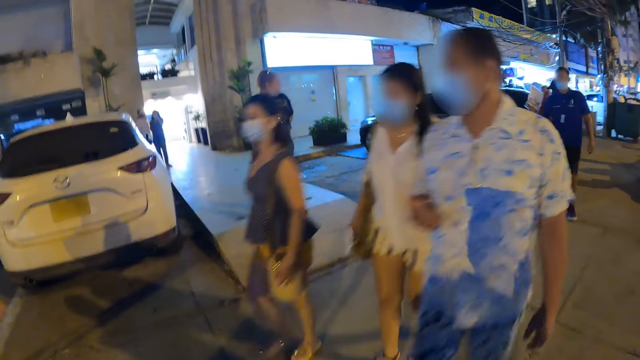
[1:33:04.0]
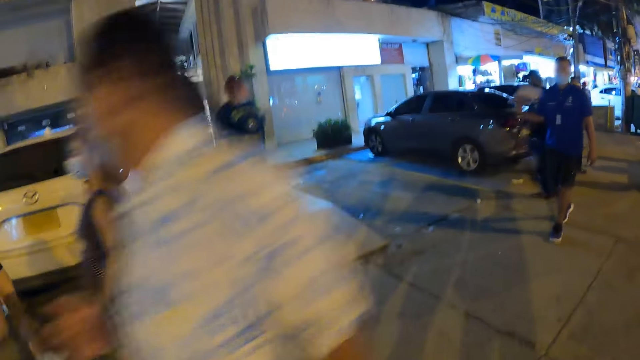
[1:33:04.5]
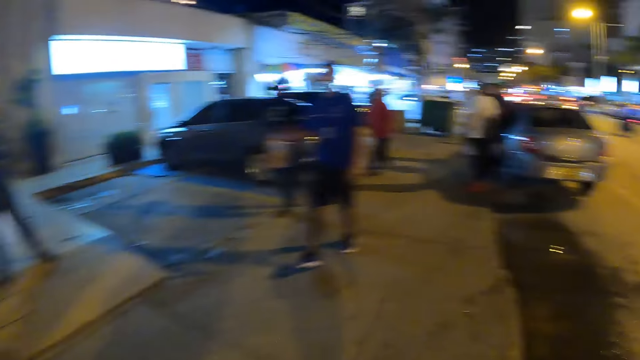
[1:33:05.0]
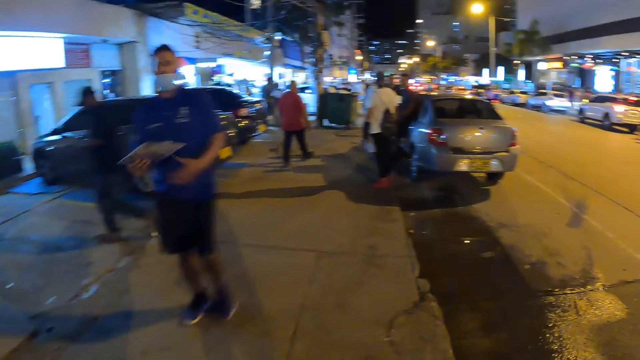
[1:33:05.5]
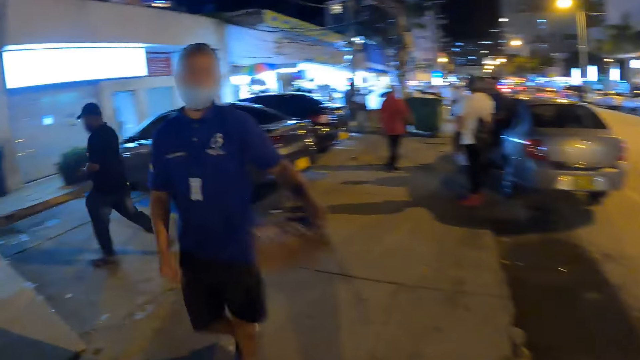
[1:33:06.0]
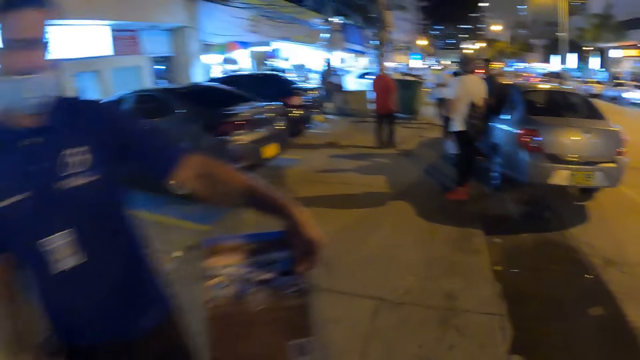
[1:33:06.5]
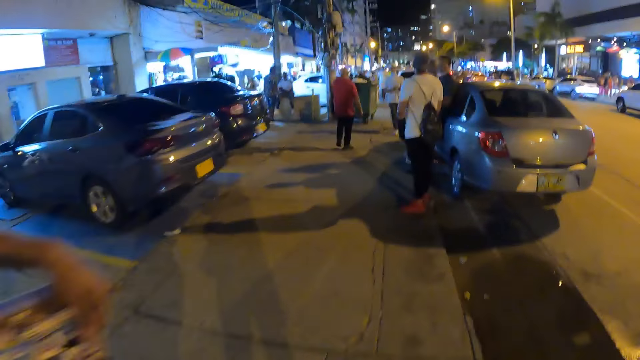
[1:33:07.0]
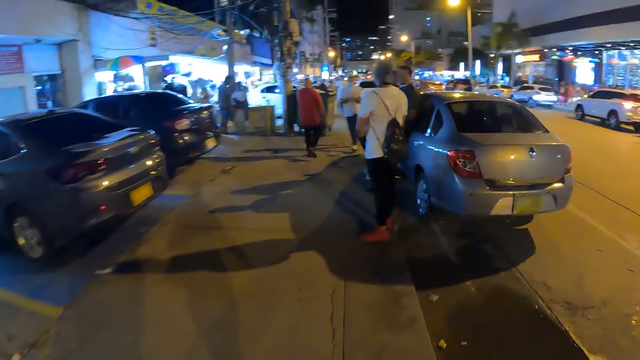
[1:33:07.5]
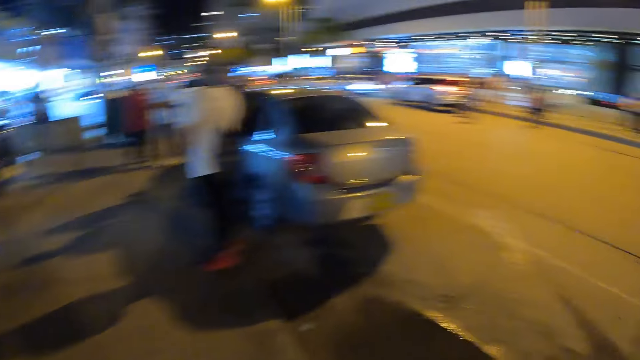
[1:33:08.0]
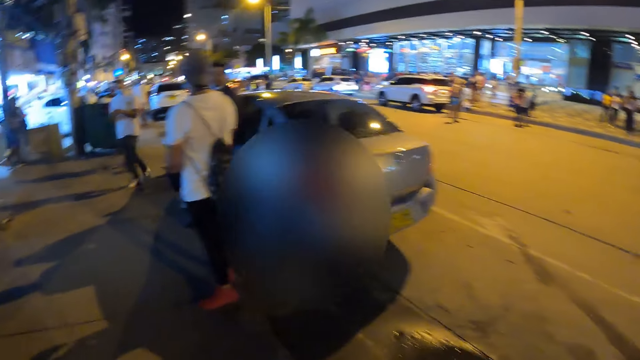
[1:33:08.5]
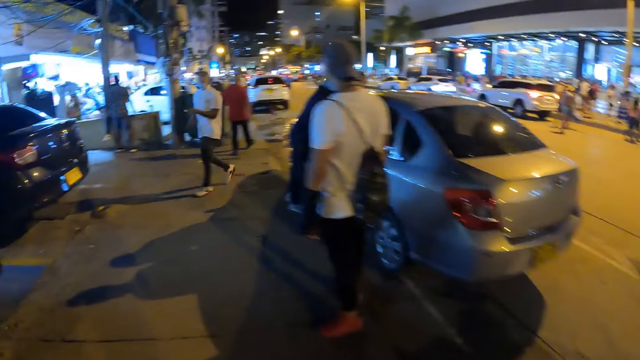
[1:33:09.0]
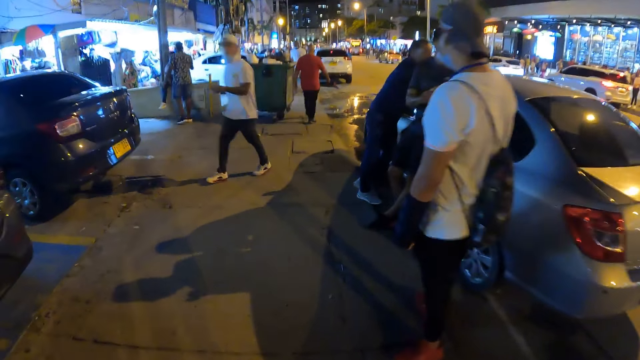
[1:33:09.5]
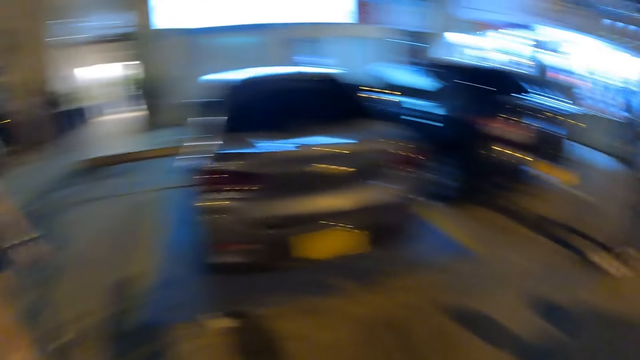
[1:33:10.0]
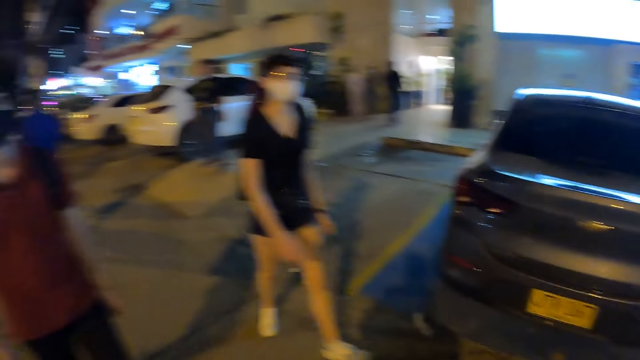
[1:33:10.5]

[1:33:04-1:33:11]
The camera wearer interacts with a man.

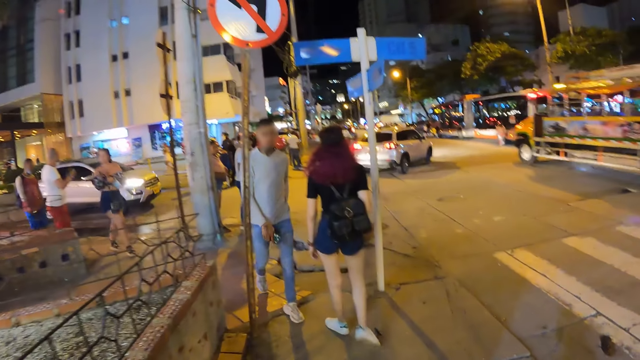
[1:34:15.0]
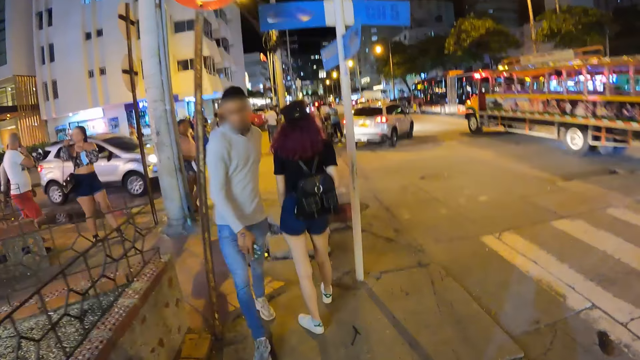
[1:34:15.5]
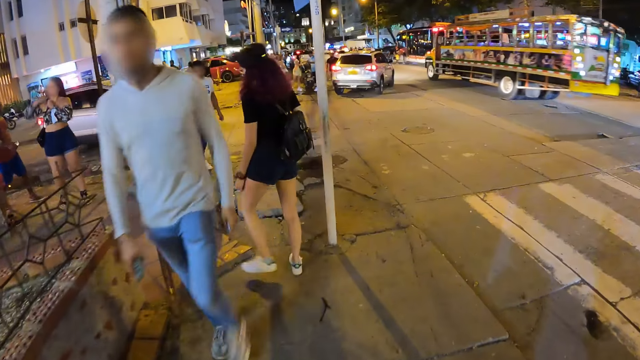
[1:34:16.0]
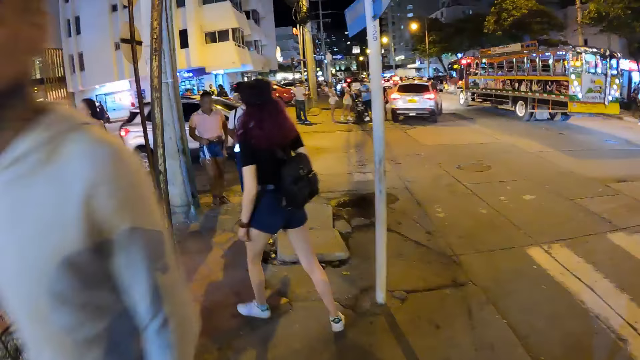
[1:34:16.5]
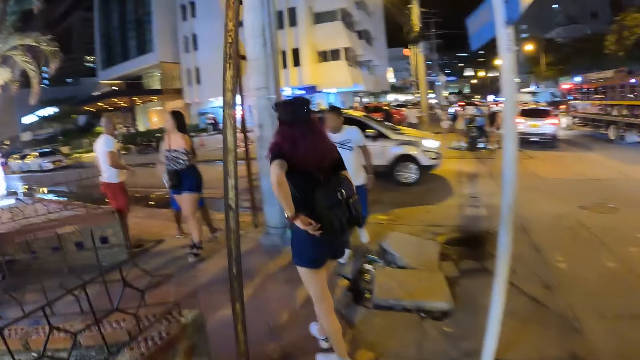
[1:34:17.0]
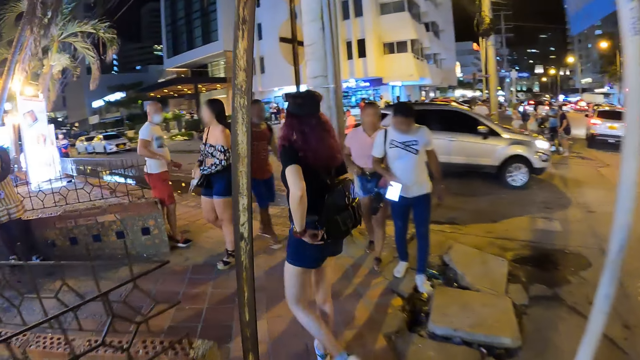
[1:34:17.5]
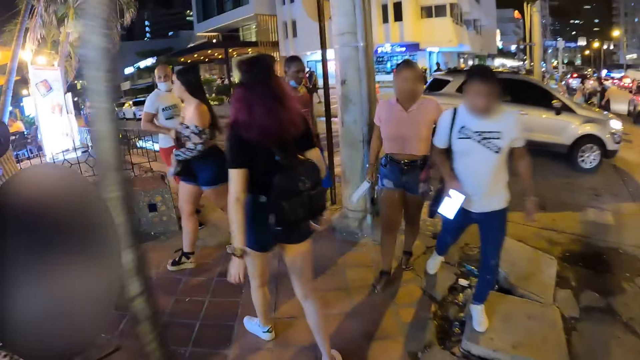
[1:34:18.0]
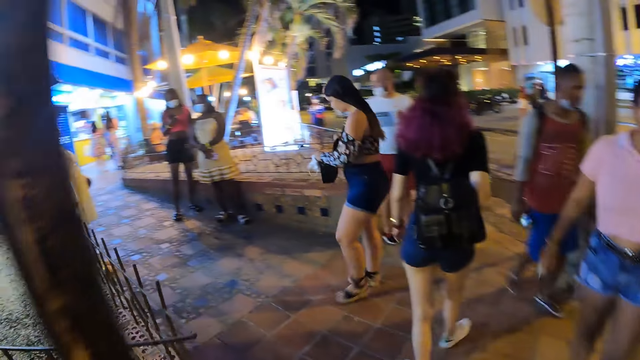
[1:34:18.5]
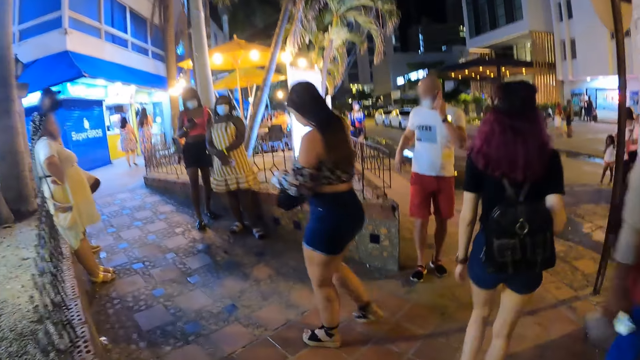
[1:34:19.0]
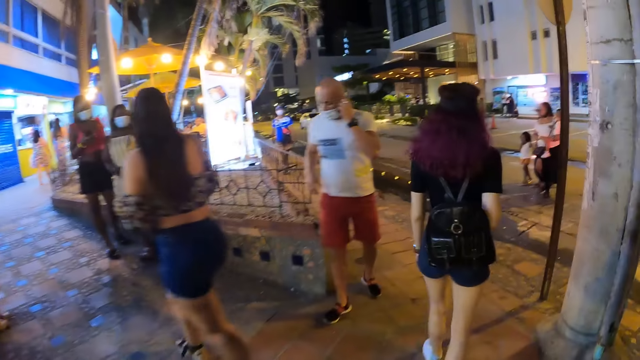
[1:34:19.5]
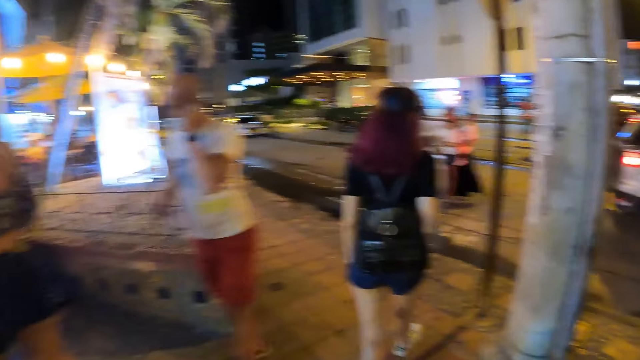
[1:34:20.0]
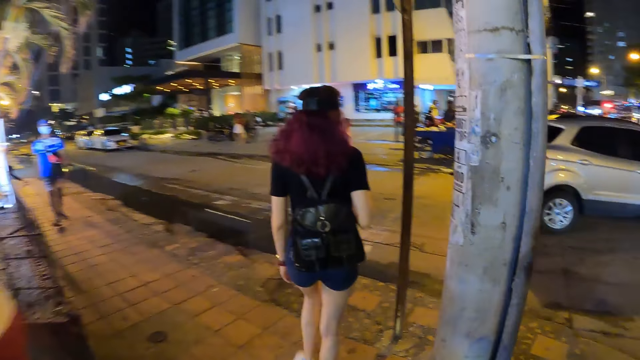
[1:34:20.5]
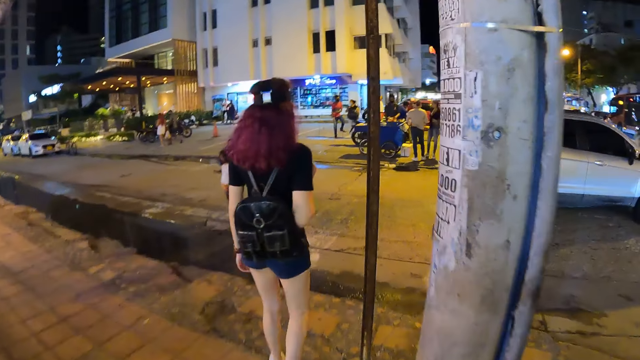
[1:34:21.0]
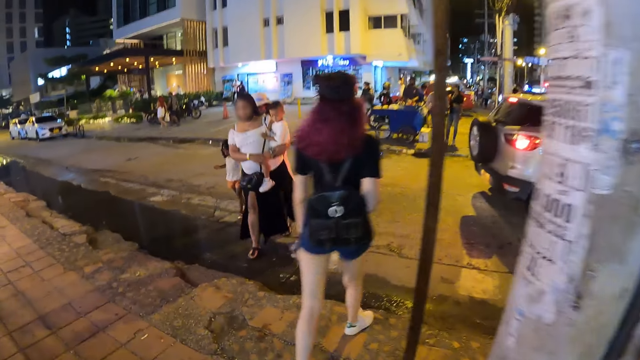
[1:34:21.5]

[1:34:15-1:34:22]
The woman touches her bag with her left hand.

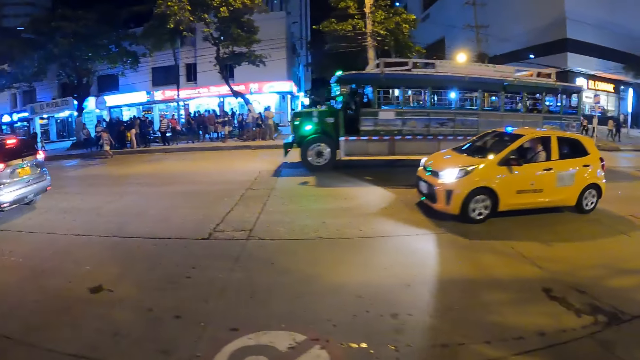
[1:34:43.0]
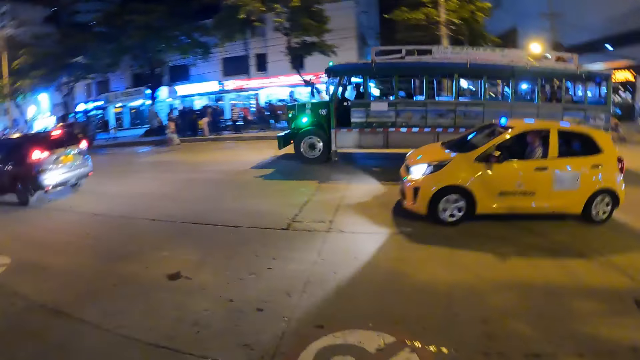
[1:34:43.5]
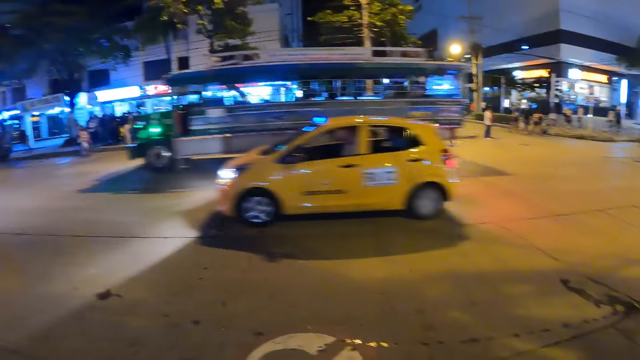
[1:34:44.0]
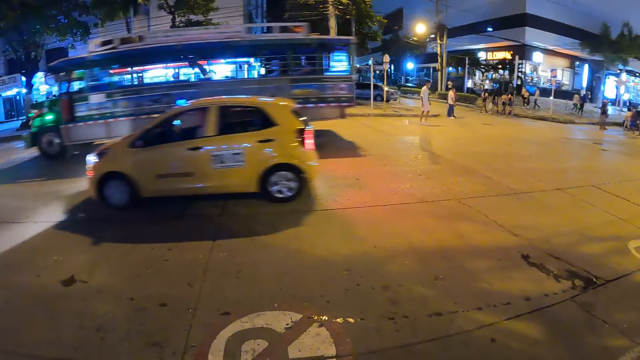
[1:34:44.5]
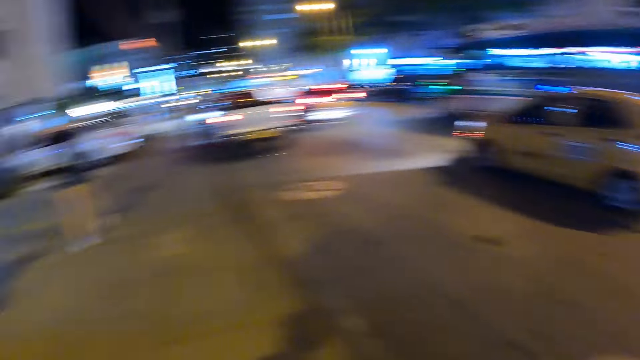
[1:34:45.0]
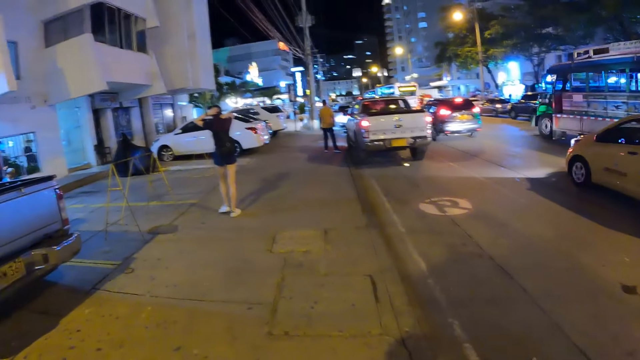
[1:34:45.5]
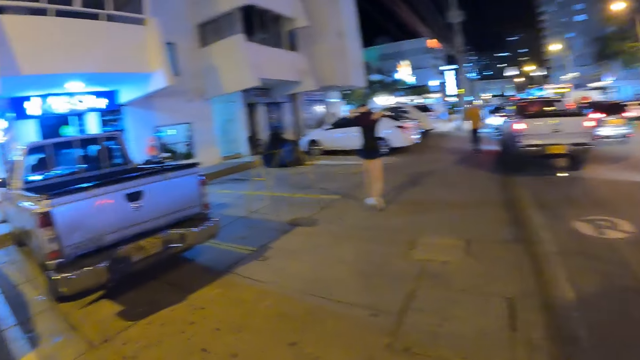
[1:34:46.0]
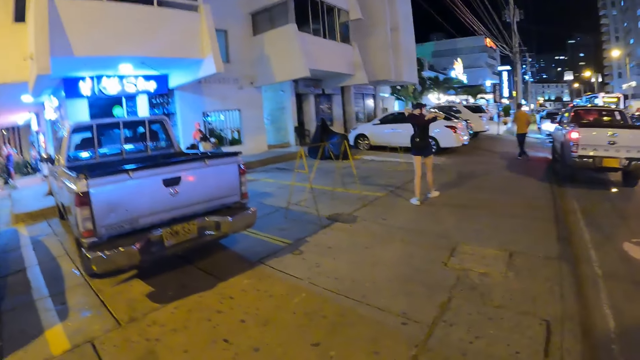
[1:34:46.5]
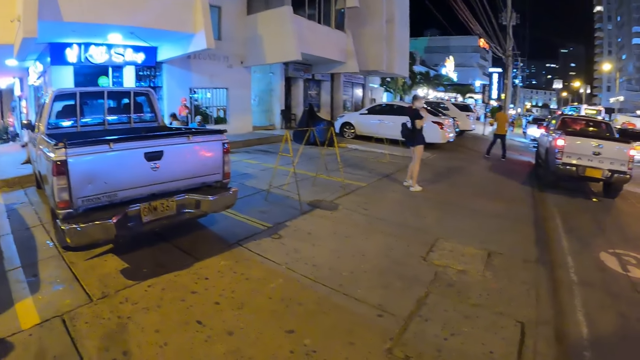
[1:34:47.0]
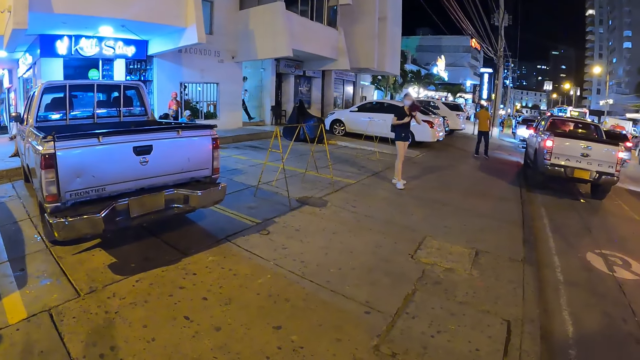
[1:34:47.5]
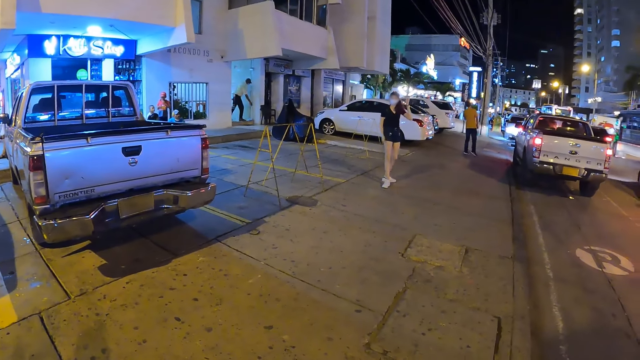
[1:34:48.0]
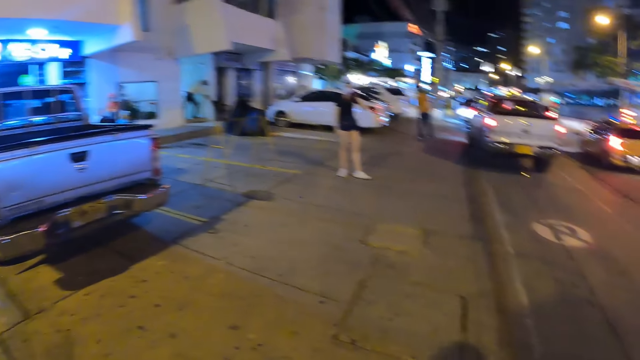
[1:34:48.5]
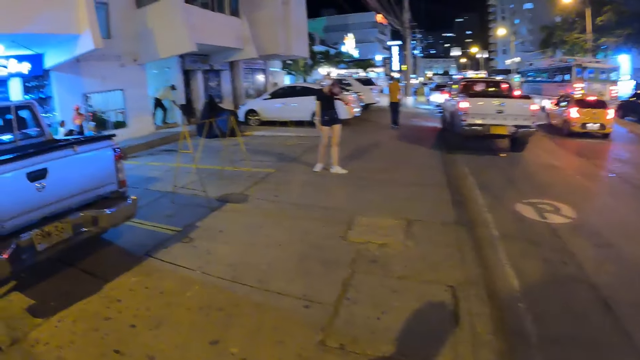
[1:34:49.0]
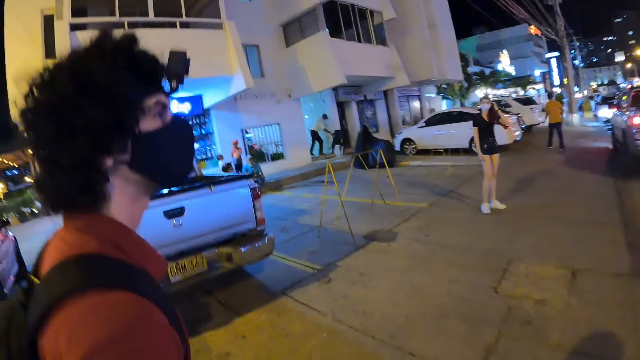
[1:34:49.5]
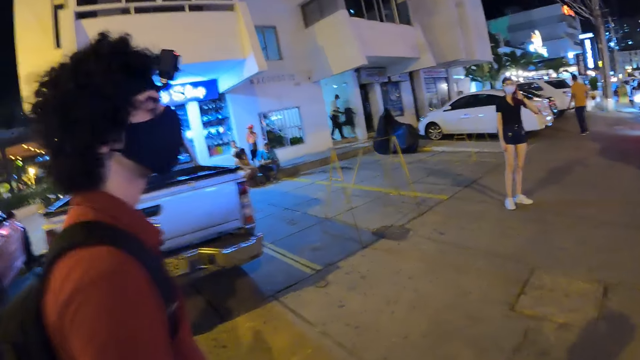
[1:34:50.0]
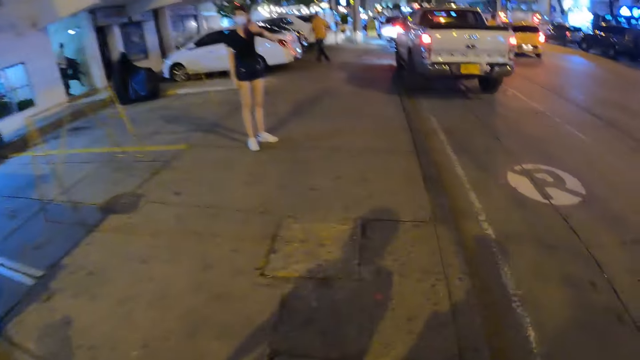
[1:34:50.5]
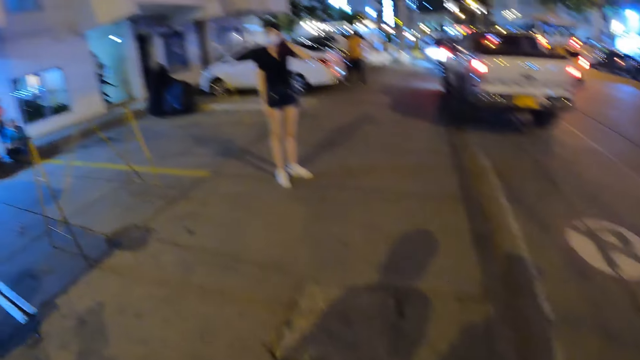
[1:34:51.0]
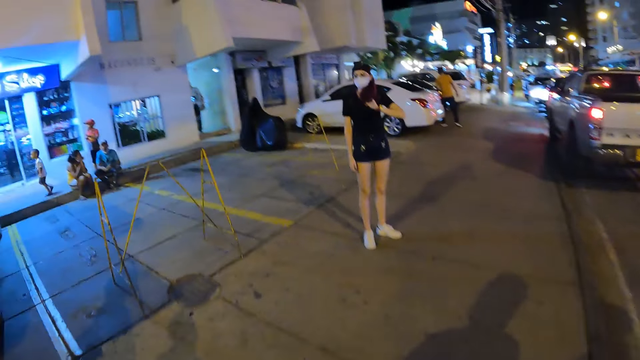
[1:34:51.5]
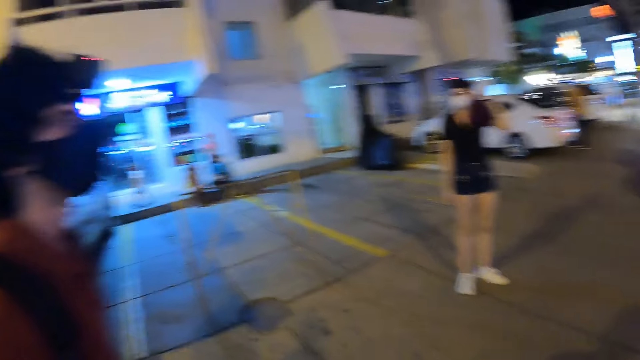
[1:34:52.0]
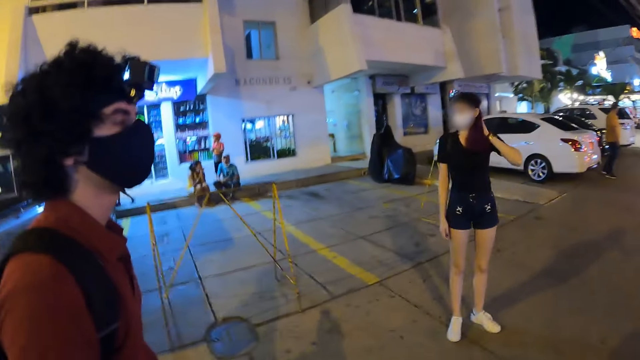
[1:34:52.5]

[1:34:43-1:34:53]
The camera wearer looks around. A woman adjusts her hair with both hands. The camera wearer talks to the lady.
